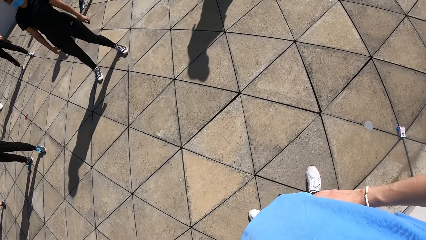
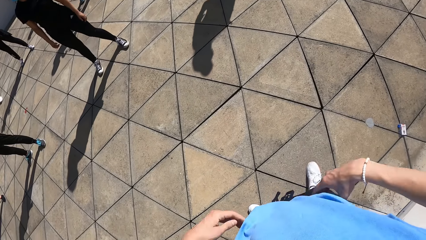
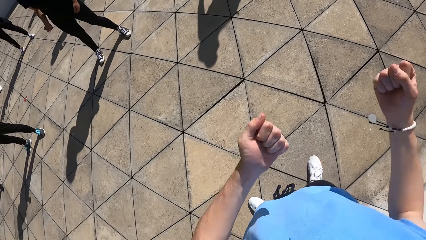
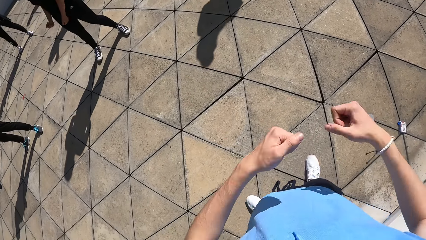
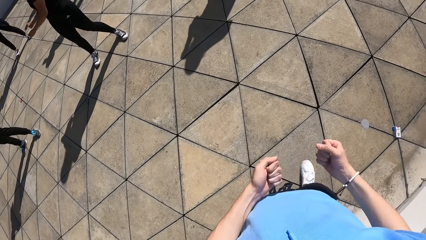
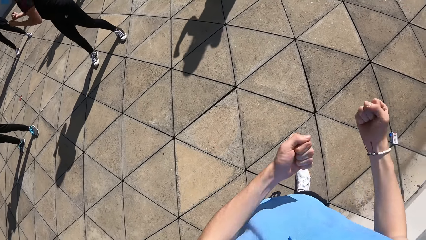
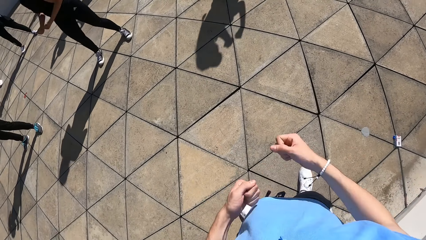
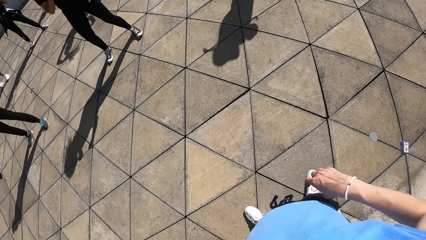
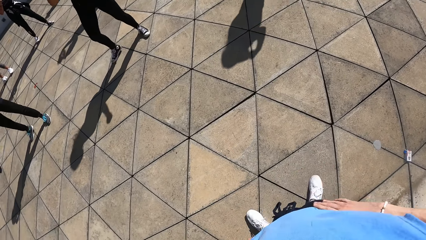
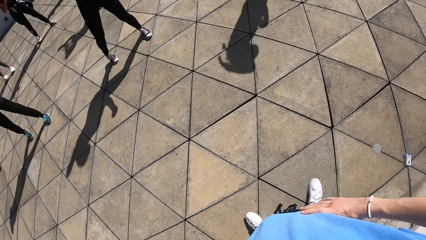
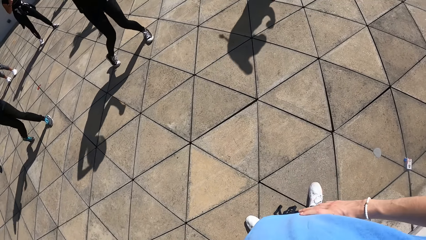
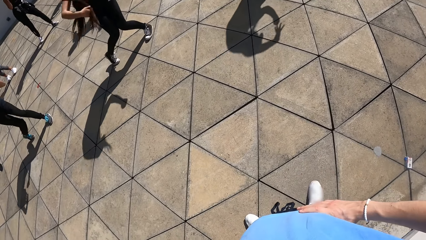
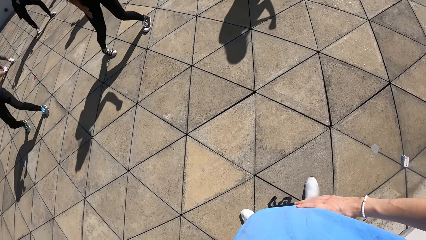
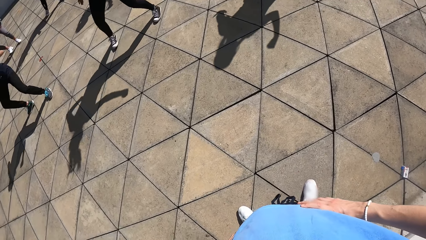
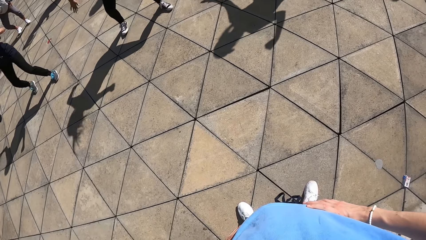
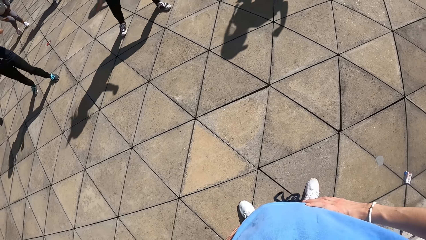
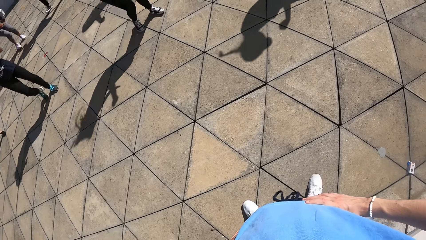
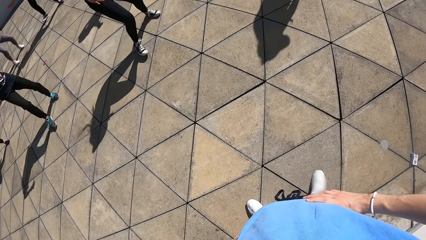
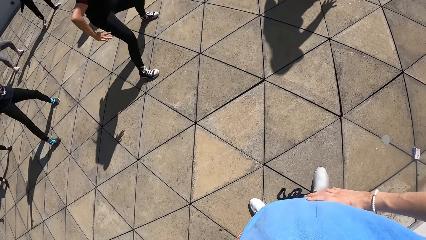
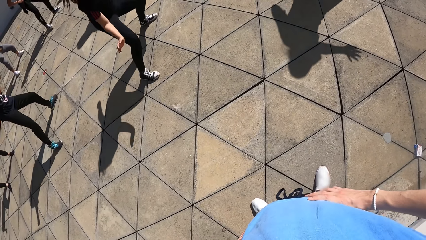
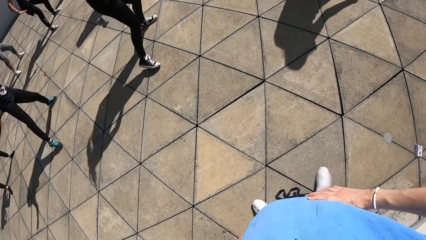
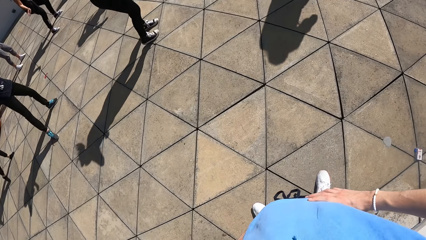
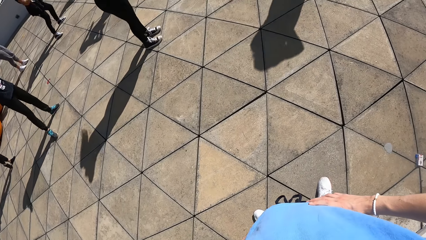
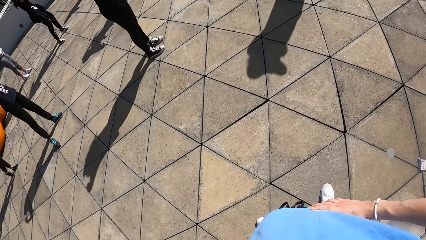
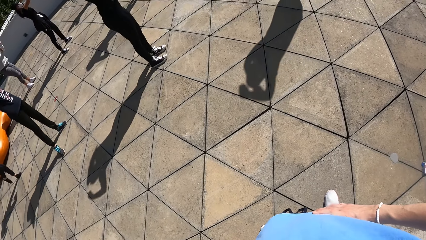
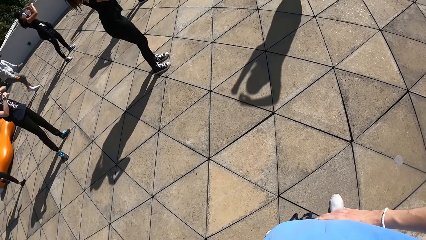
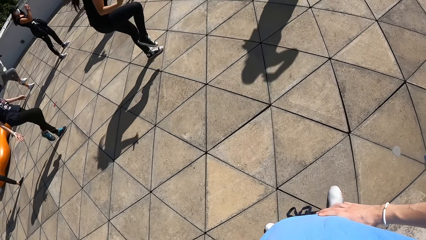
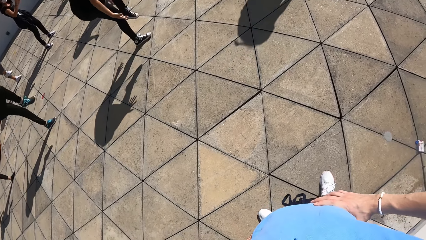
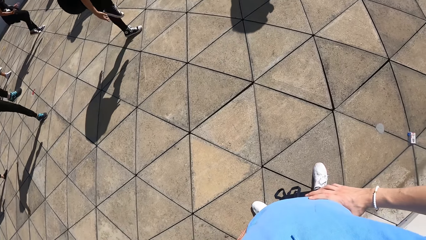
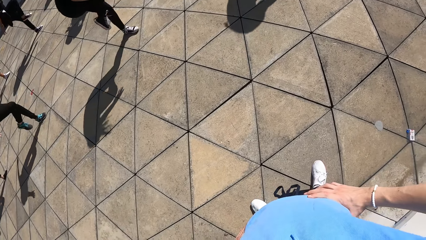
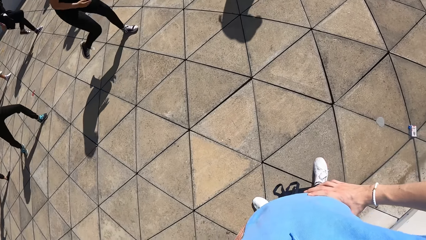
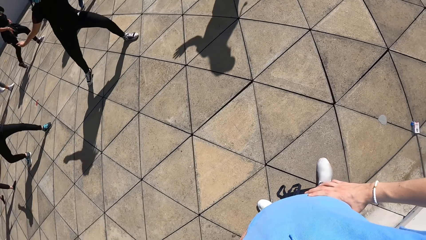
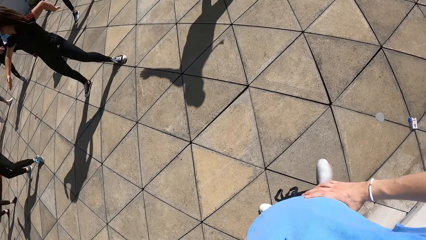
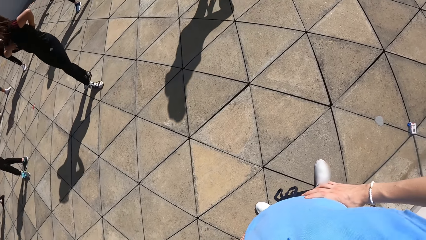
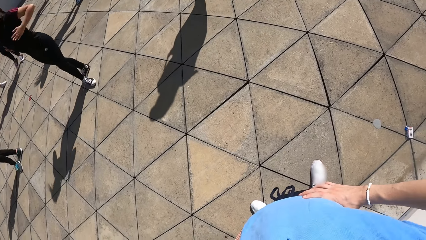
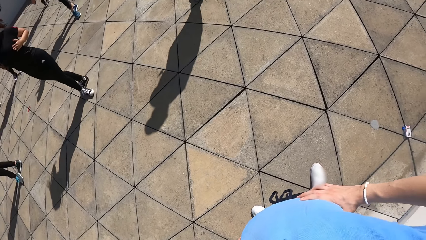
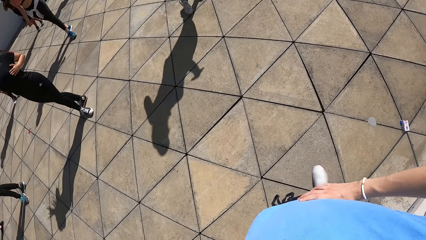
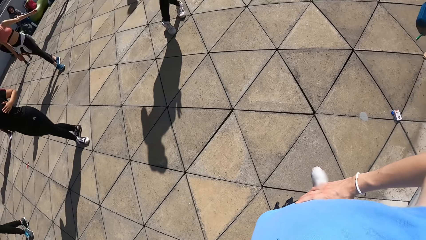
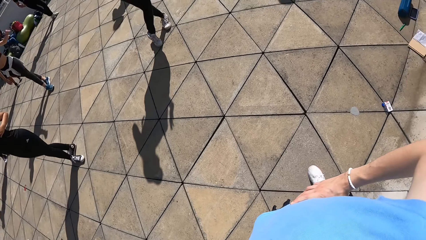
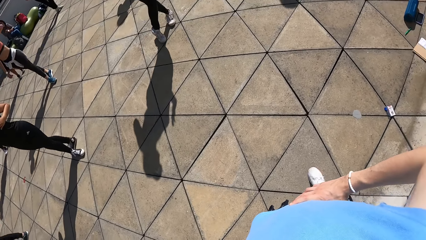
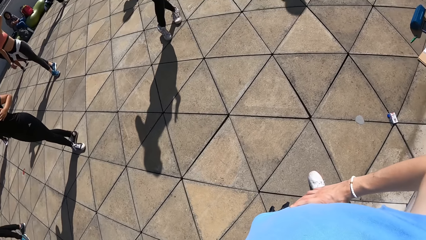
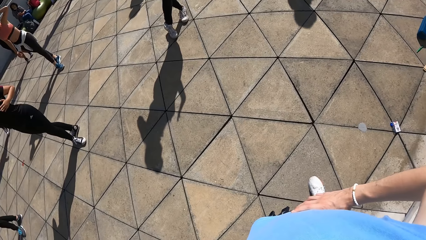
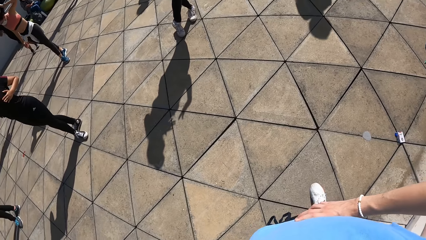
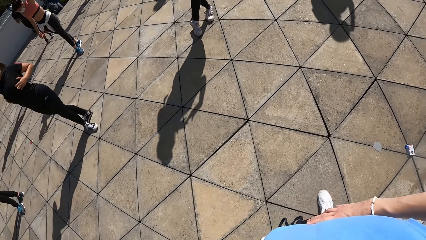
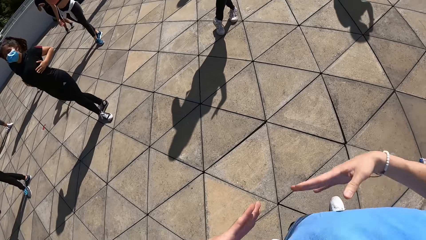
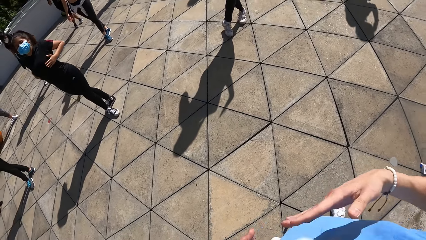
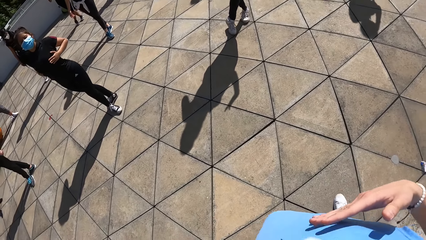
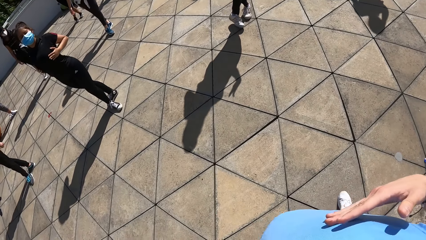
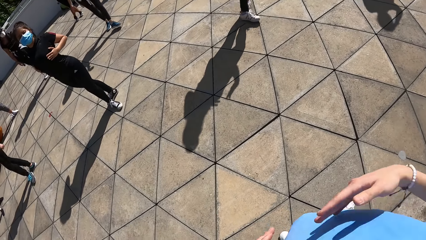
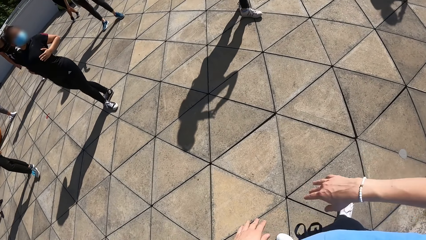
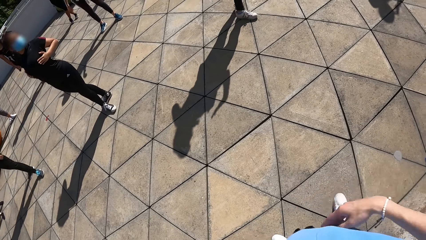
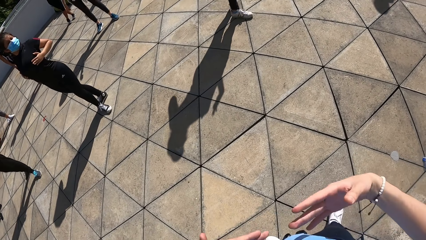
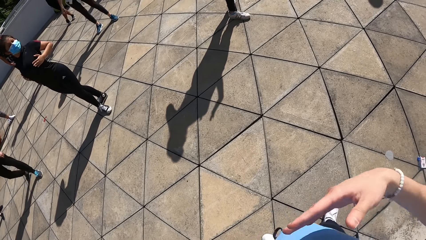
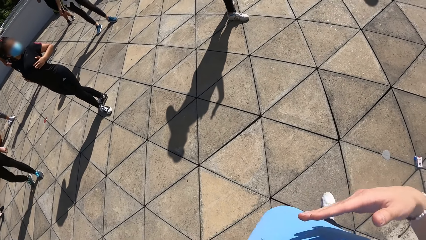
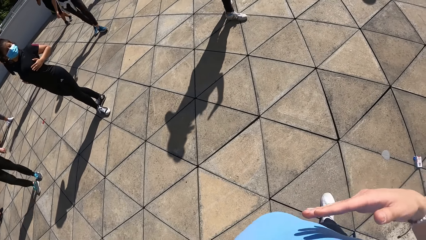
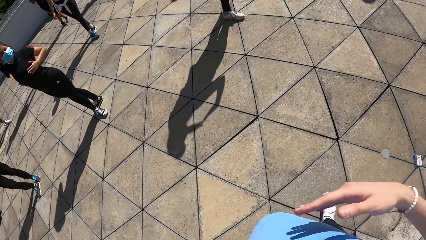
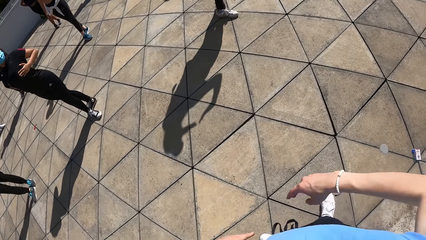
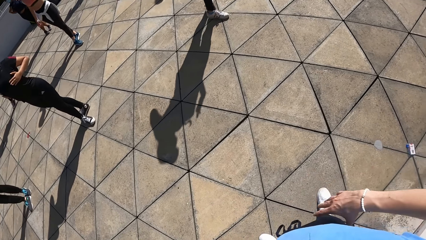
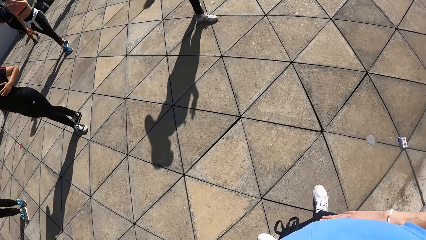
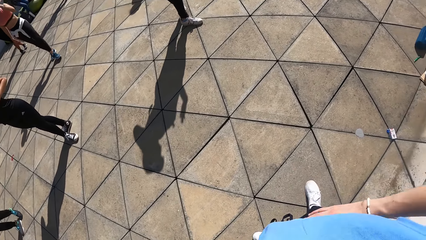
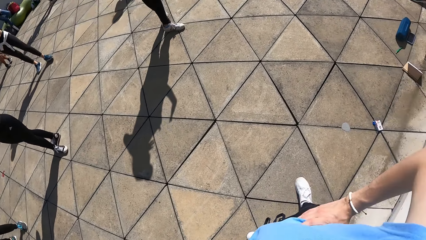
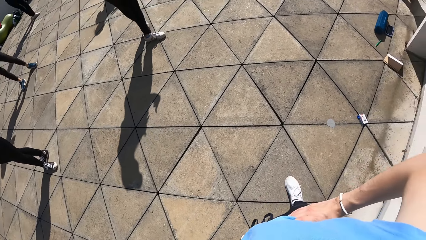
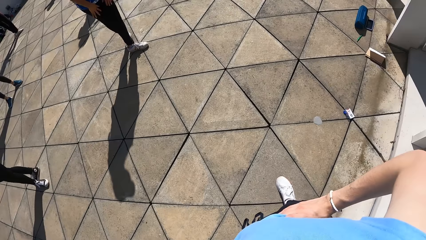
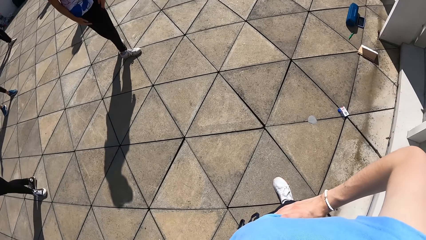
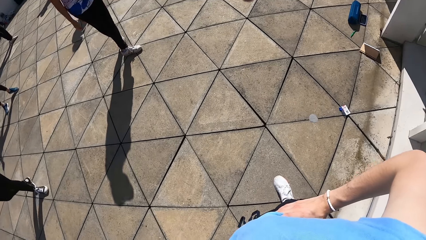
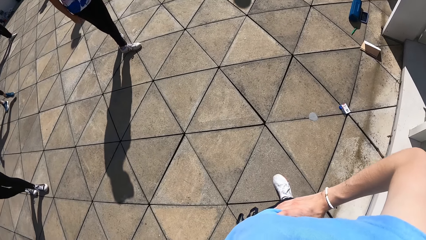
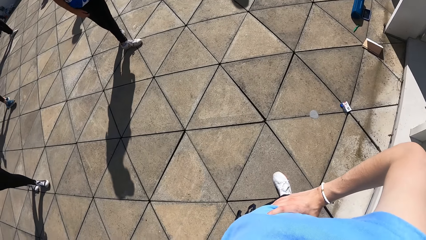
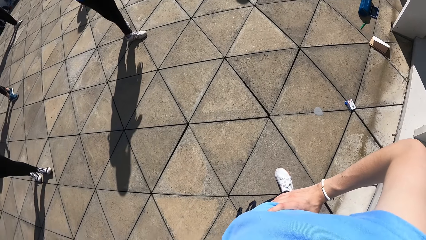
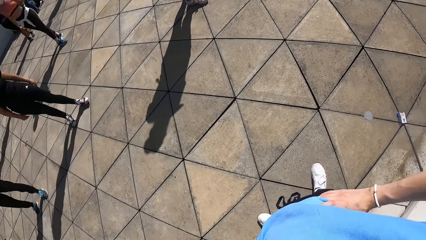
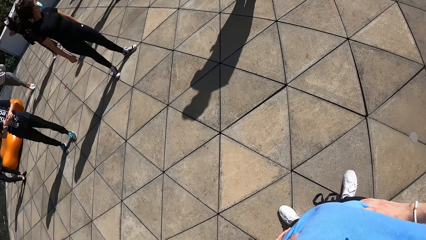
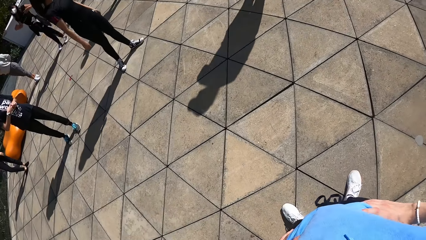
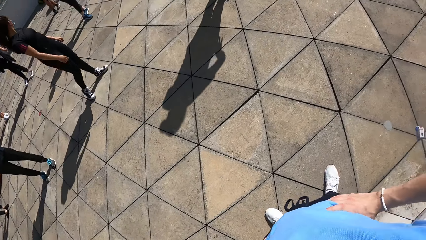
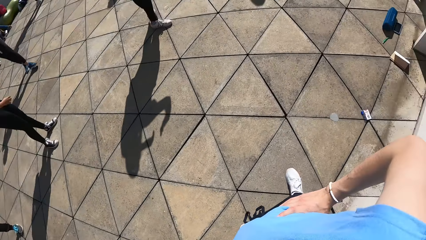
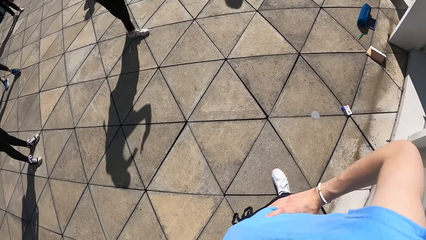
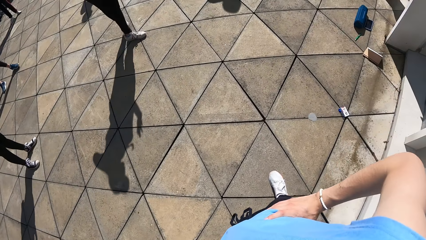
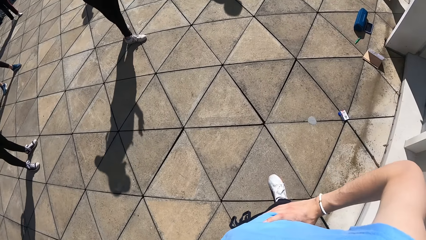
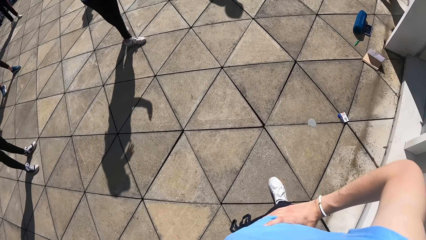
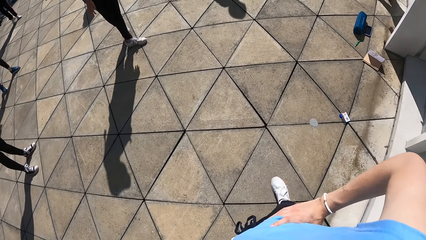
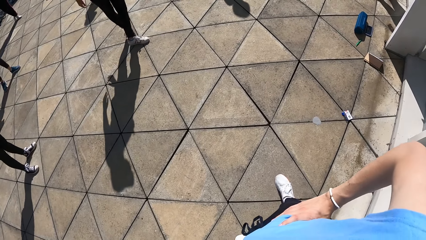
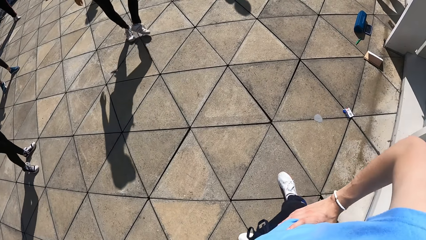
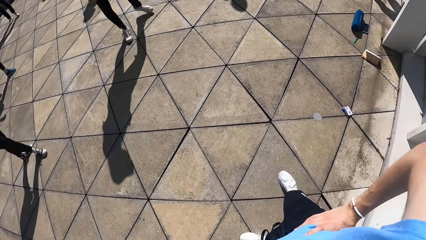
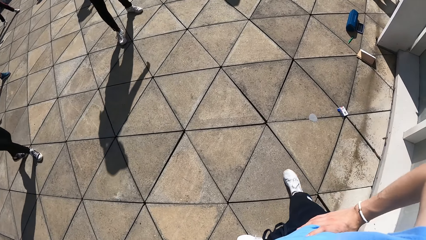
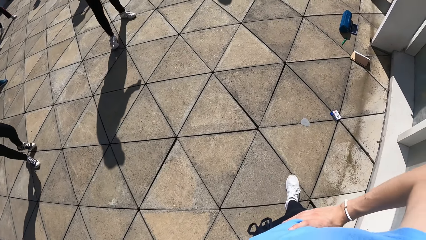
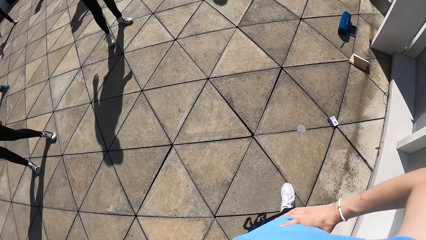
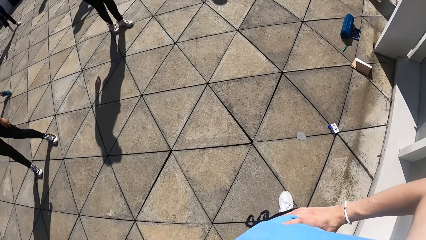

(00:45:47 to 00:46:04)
The camera wearer places both hands on his waist. He dances with the group of people. He folds the fingers in the left and right hand. He places both hands on his waist. He holds the waist with both hands. He looks at the people and looks around. He rubs his shirt with his right hand. He touches the ribs. He touches the ribs again. He places both hands on his waist. He holds the waist with both hands. He looks around.
